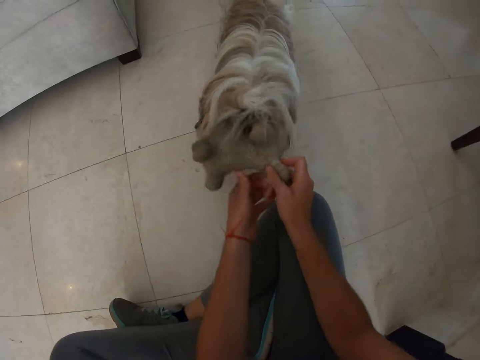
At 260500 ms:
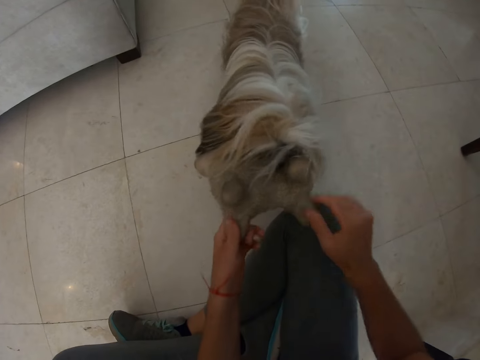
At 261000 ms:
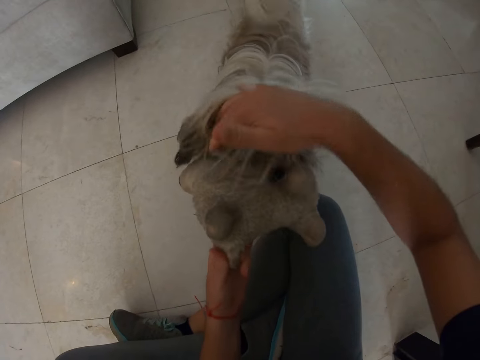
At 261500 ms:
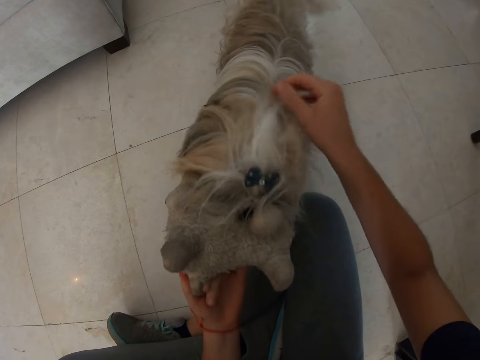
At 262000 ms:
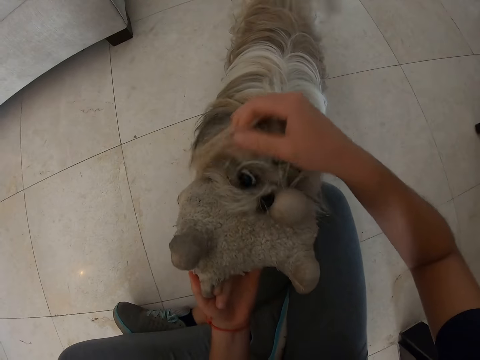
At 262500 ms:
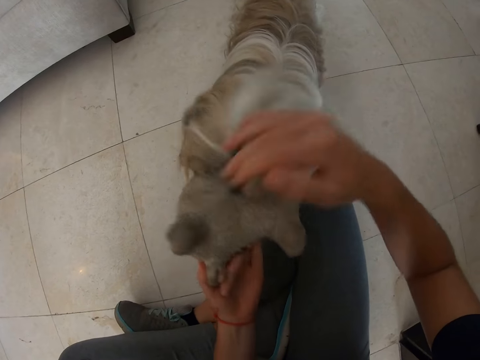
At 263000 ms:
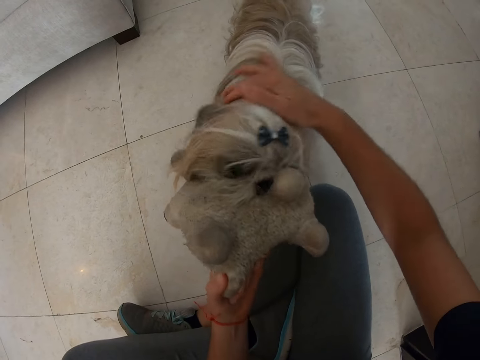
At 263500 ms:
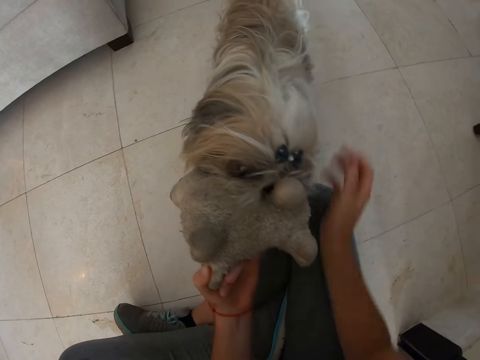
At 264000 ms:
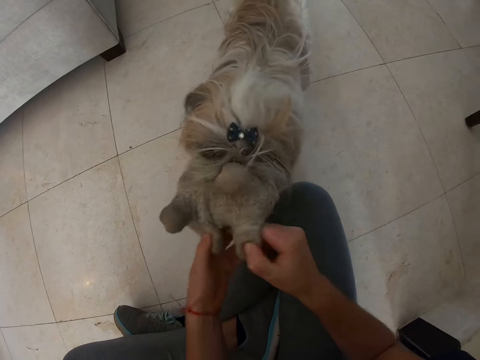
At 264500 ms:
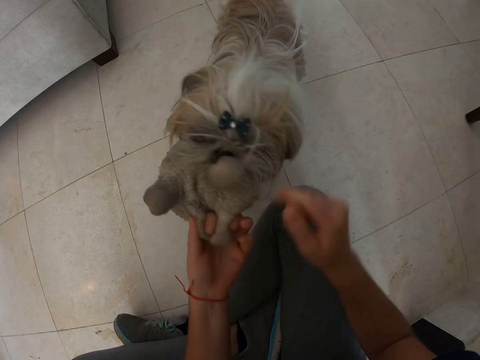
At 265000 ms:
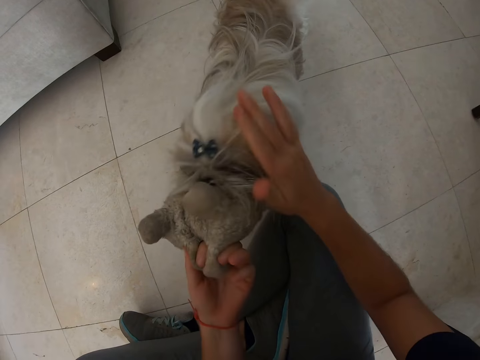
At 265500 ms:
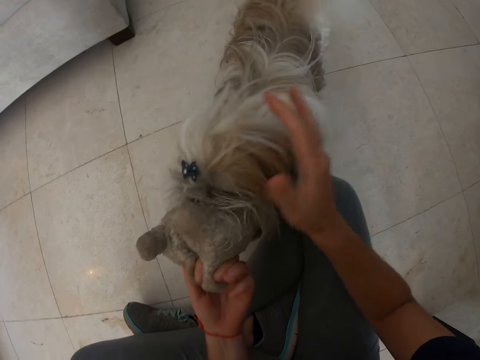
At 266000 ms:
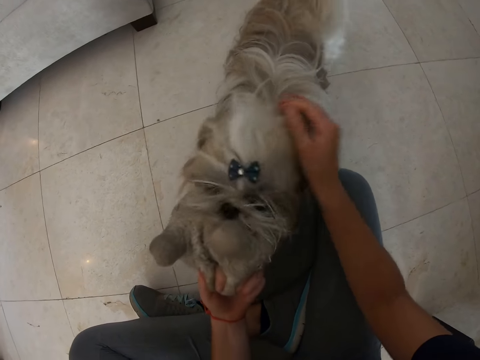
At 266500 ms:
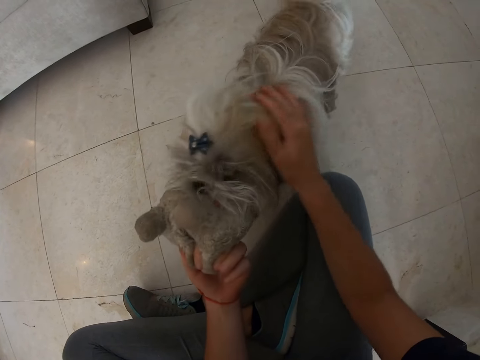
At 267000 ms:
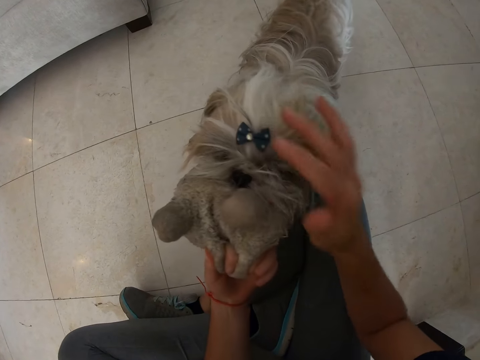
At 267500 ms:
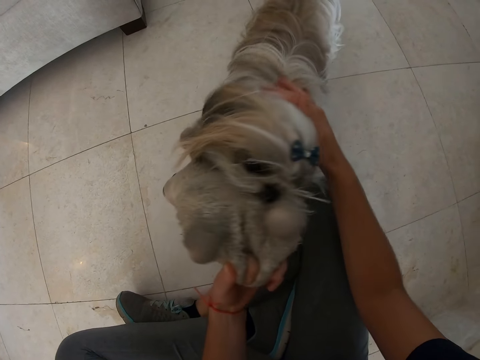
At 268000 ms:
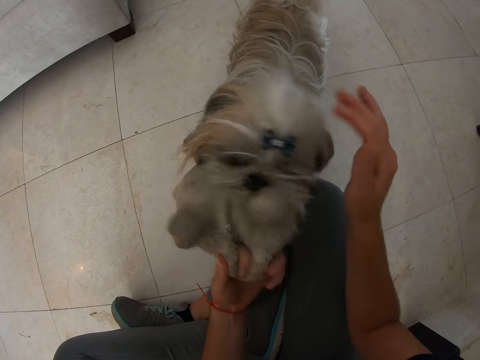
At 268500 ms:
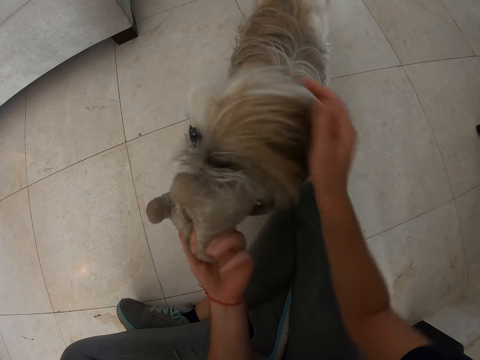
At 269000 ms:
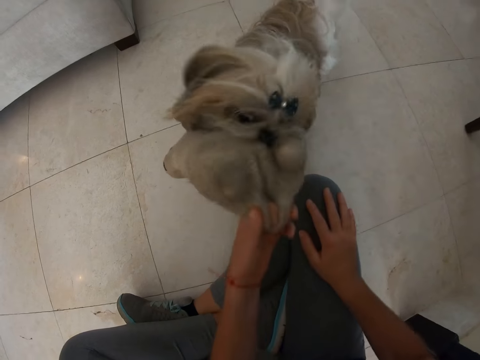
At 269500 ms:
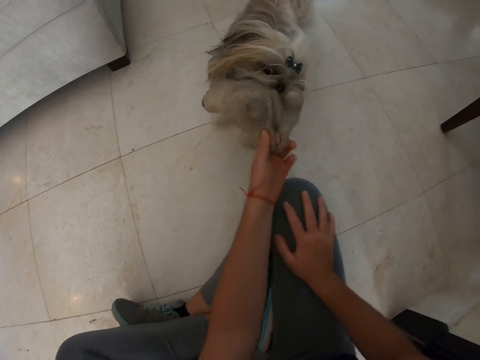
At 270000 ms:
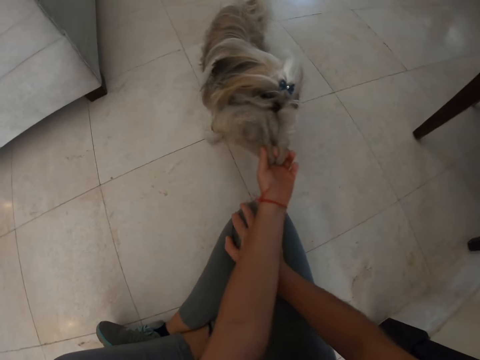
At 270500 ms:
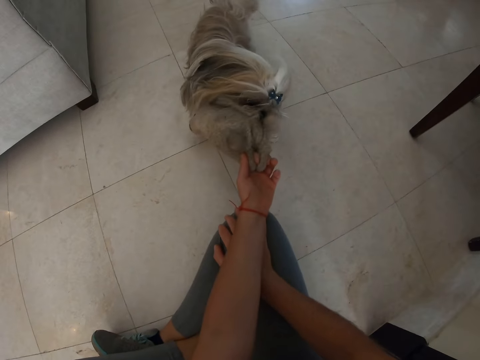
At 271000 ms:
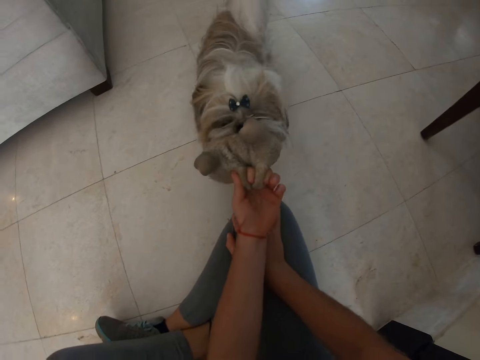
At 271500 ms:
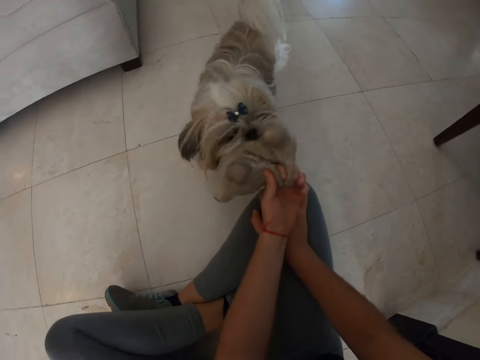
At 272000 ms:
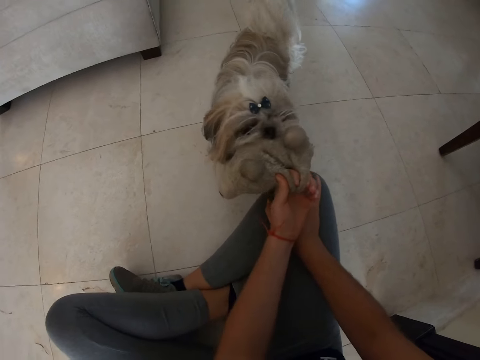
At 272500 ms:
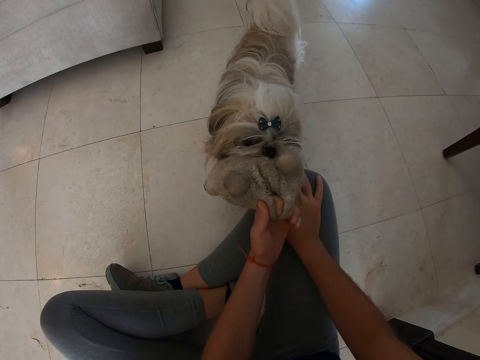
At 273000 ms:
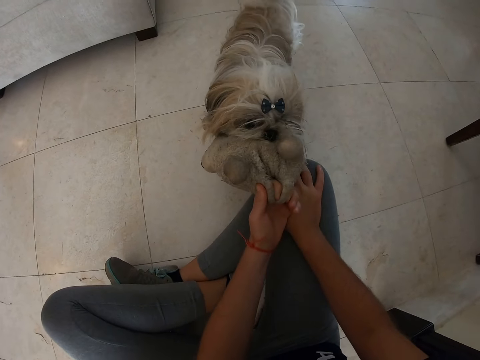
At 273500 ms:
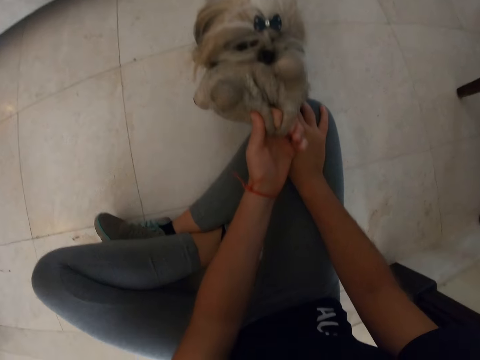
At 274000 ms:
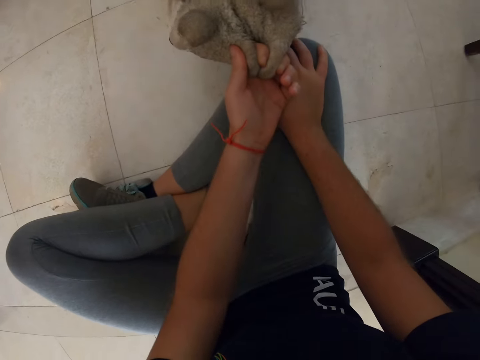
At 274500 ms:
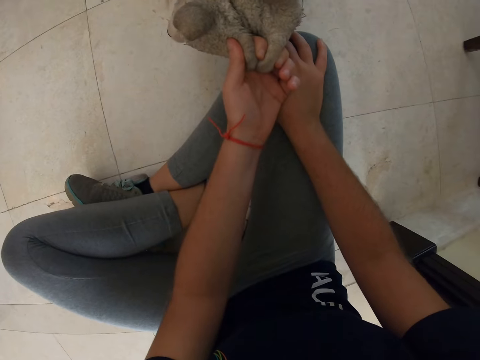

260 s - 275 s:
The camera wearer combs the puppy's fur with her hand.

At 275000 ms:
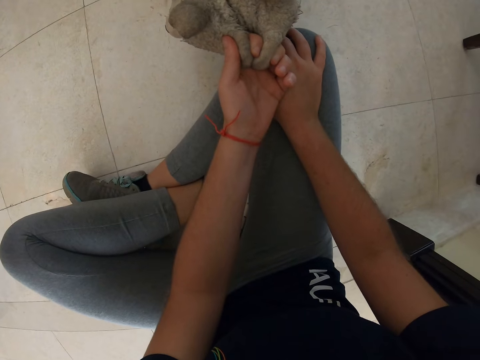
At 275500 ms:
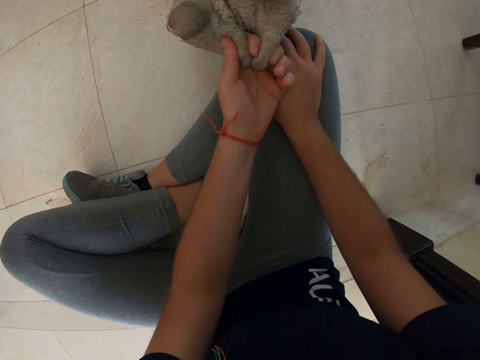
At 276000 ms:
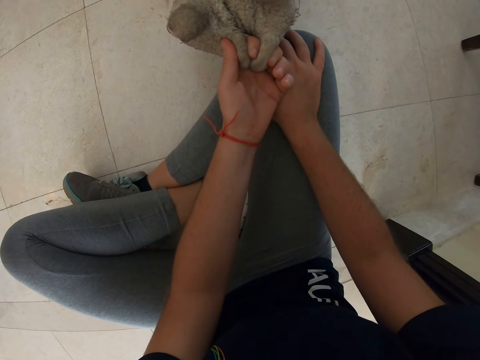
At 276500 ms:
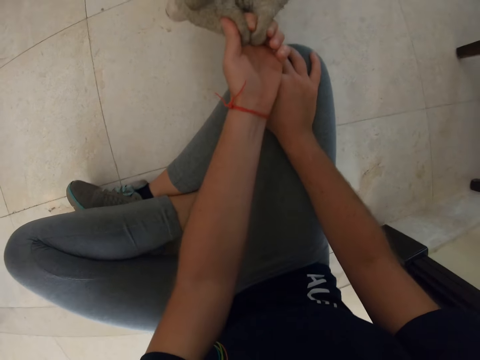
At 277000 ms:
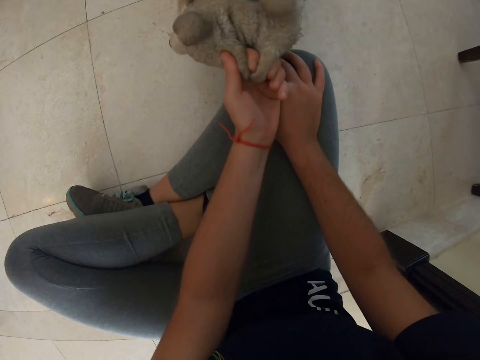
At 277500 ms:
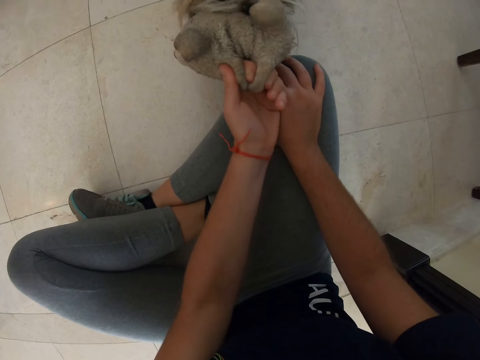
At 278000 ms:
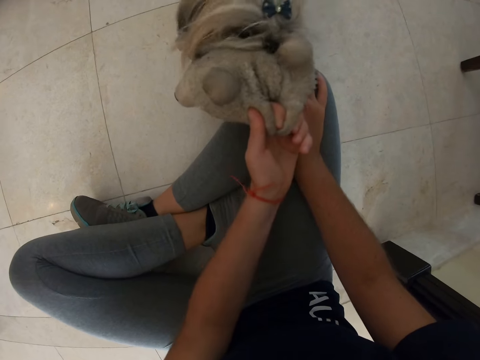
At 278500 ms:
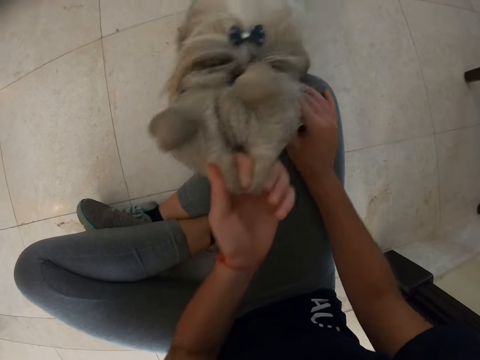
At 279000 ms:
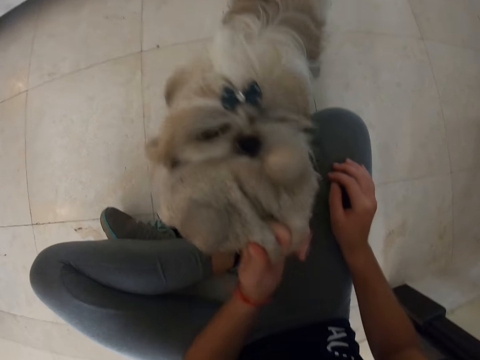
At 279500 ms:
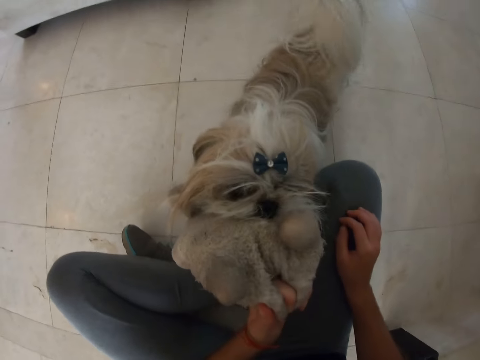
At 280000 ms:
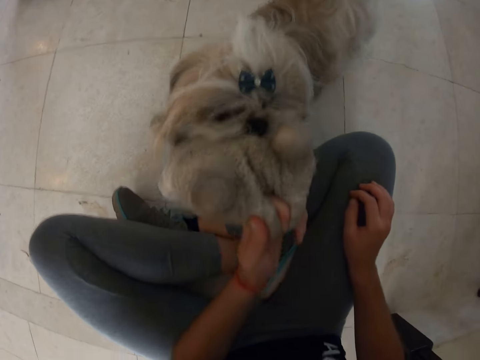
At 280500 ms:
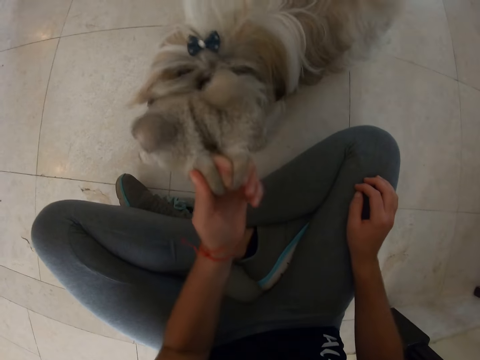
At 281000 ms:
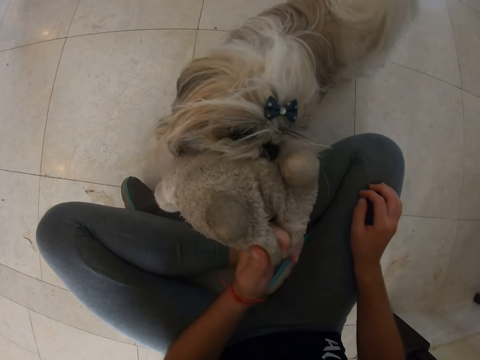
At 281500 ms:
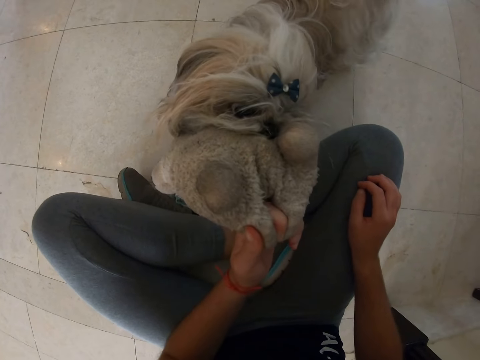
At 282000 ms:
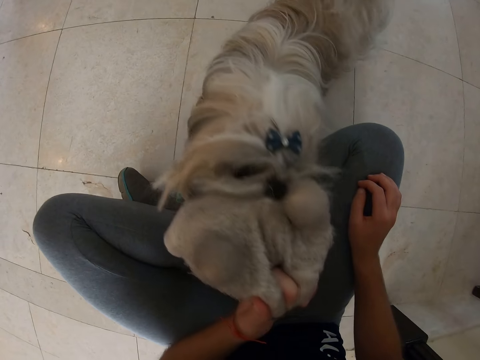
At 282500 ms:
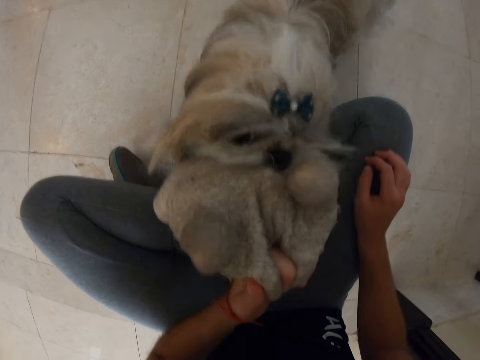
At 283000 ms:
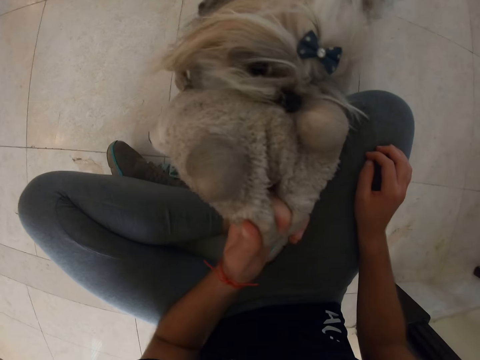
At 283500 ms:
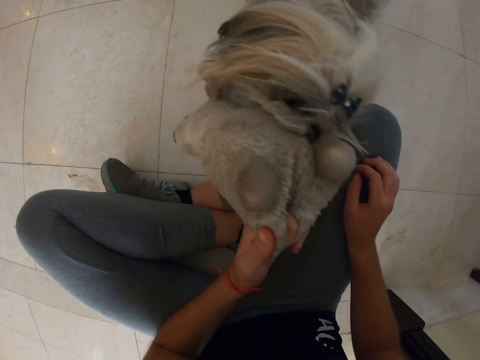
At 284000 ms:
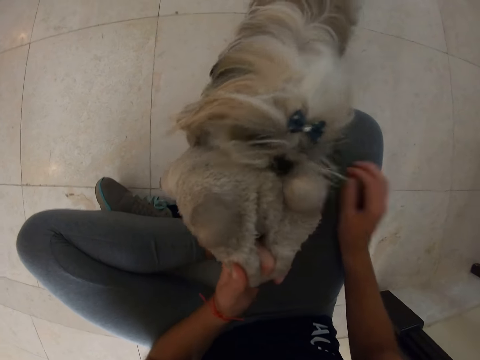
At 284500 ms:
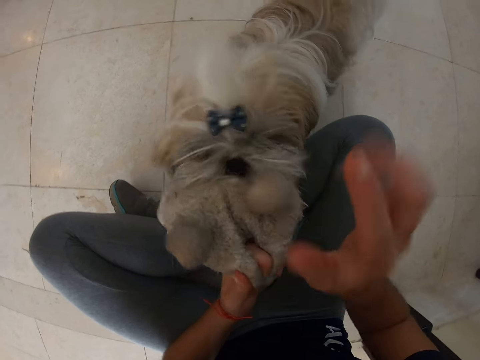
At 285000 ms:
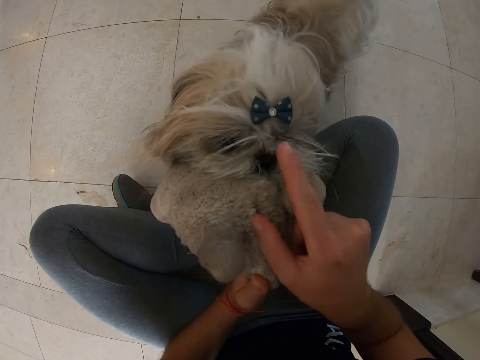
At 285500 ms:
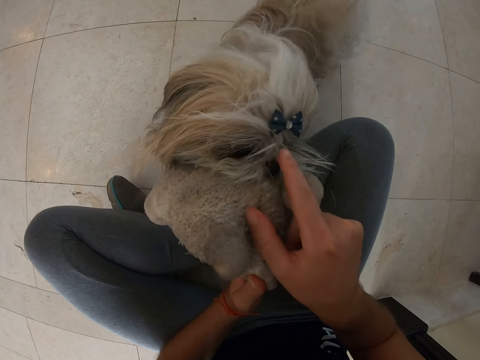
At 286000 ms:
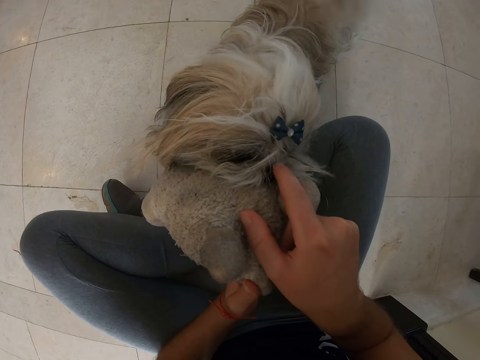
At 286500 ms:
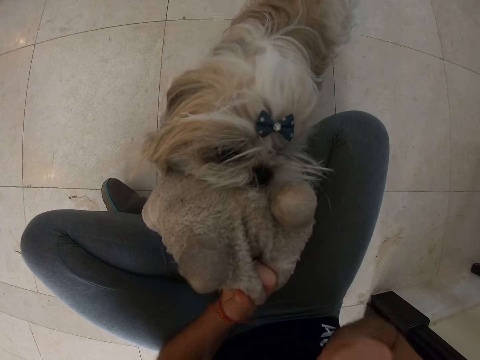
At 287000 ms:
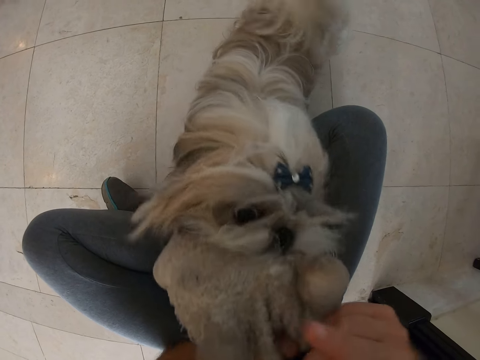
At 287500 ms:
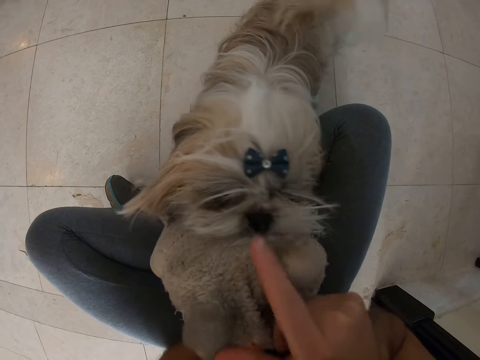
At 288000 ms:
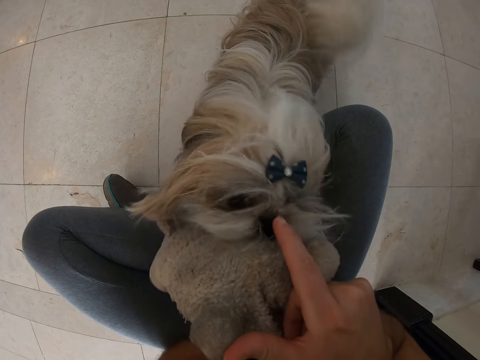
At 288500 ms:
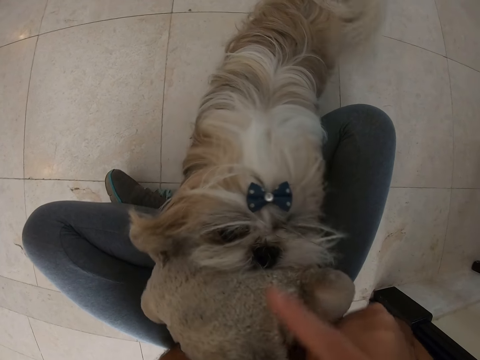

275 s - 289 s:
The camera wearer pulls a teddy bear from the puppy's mouth.
